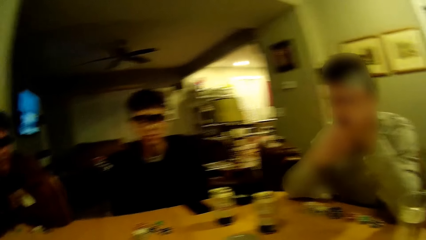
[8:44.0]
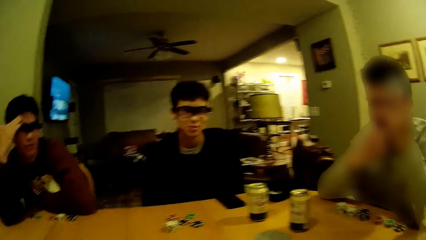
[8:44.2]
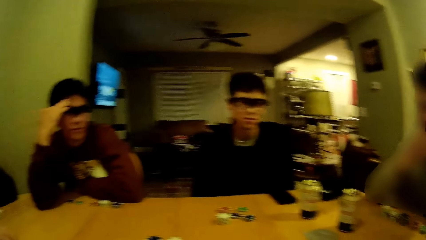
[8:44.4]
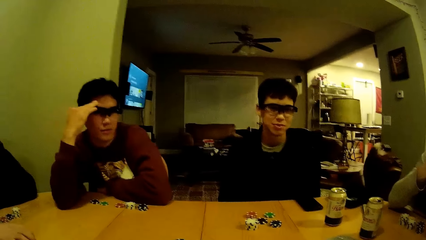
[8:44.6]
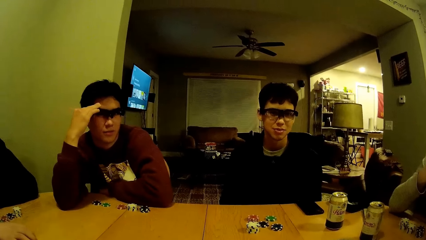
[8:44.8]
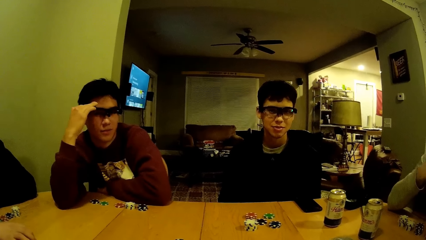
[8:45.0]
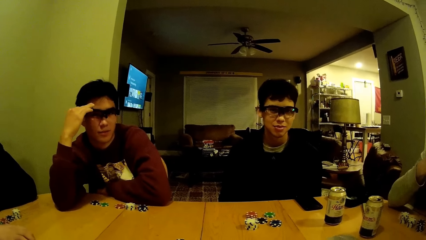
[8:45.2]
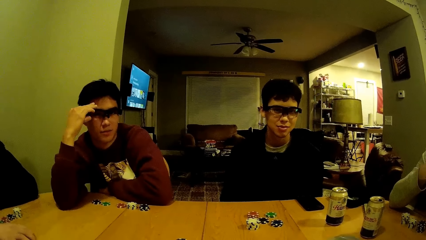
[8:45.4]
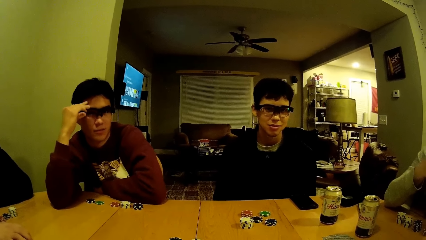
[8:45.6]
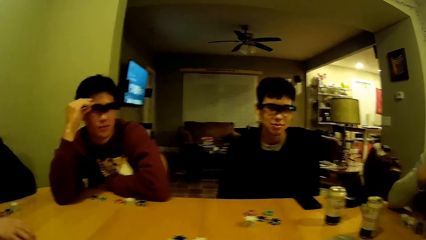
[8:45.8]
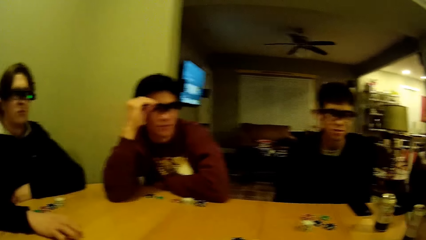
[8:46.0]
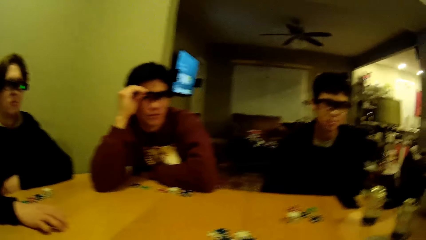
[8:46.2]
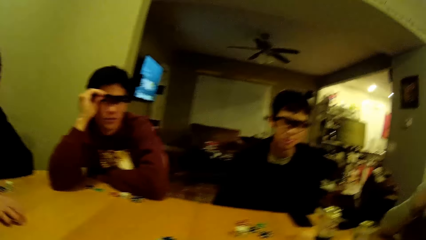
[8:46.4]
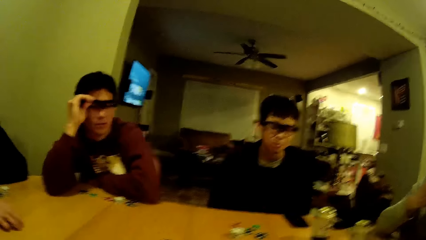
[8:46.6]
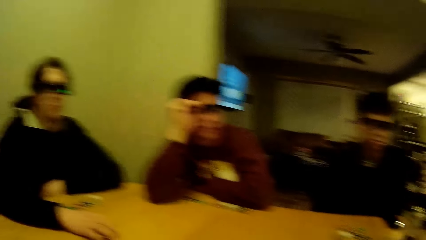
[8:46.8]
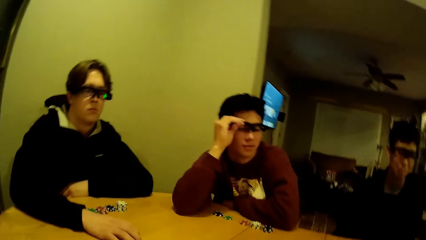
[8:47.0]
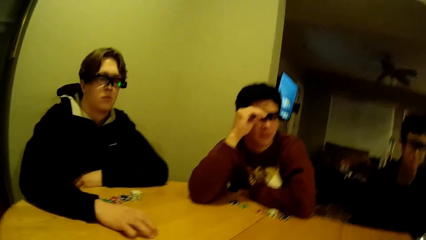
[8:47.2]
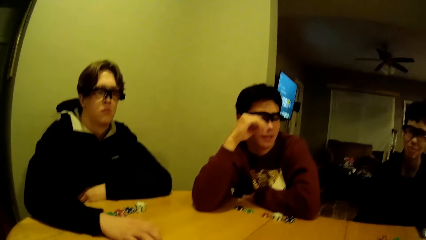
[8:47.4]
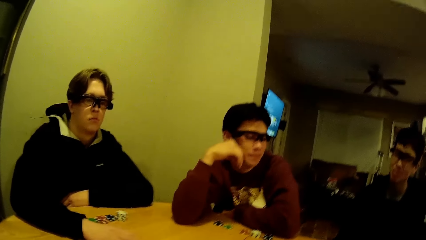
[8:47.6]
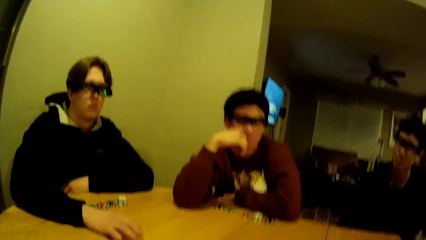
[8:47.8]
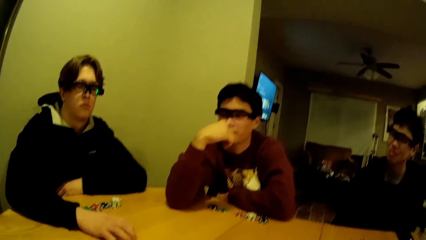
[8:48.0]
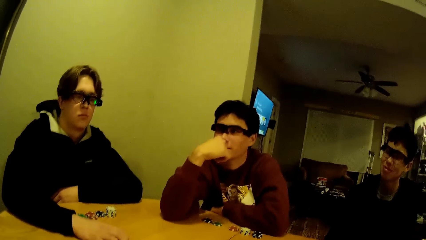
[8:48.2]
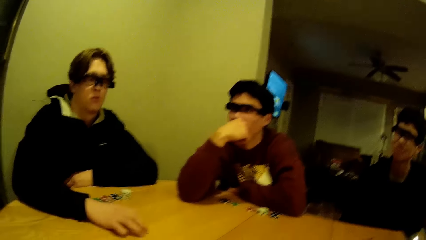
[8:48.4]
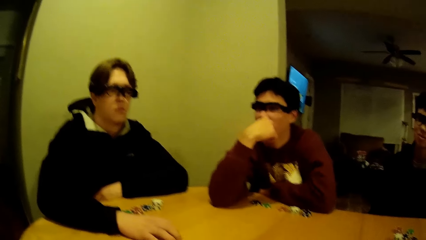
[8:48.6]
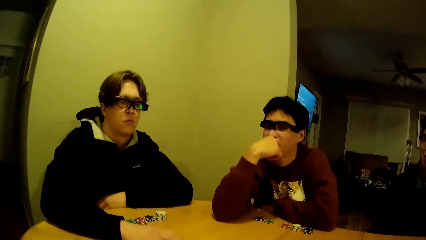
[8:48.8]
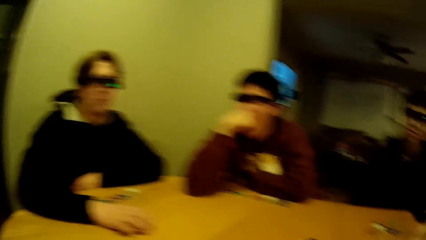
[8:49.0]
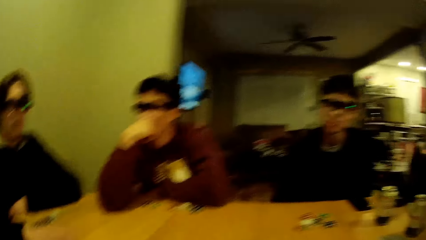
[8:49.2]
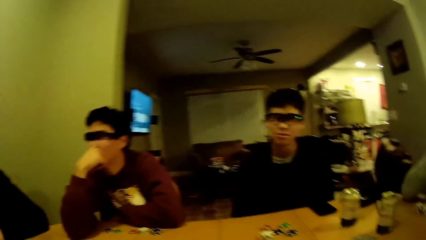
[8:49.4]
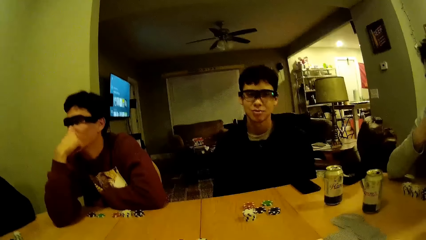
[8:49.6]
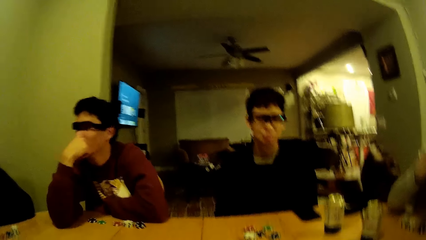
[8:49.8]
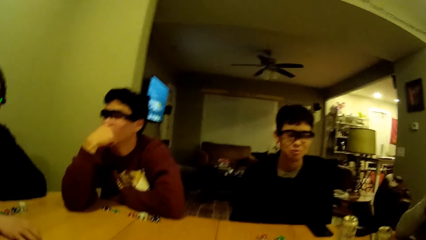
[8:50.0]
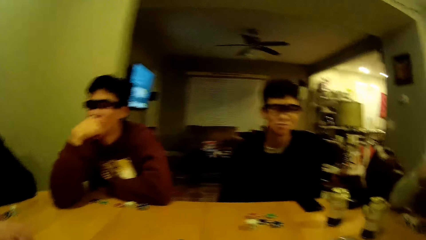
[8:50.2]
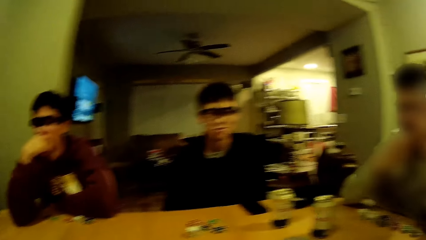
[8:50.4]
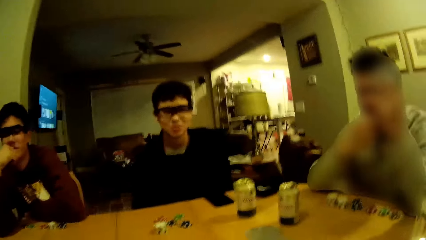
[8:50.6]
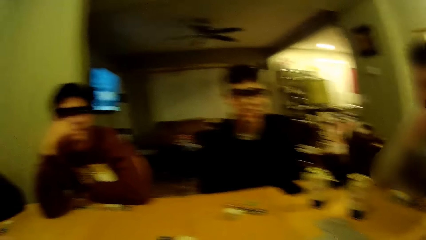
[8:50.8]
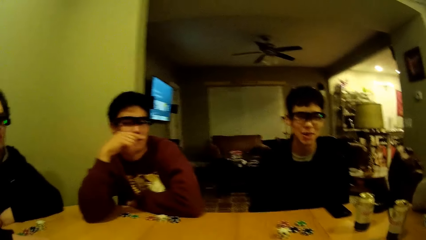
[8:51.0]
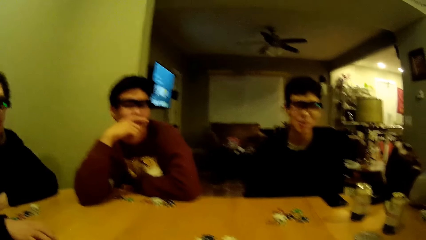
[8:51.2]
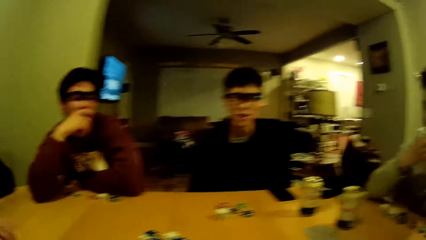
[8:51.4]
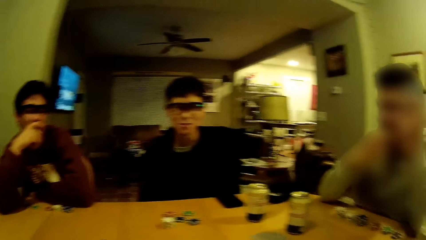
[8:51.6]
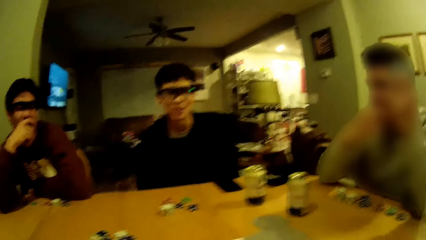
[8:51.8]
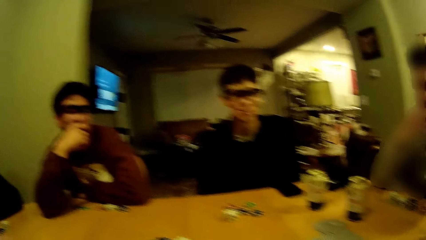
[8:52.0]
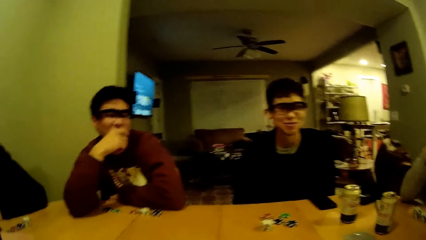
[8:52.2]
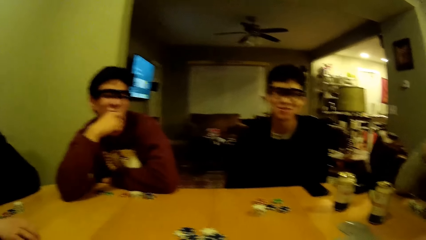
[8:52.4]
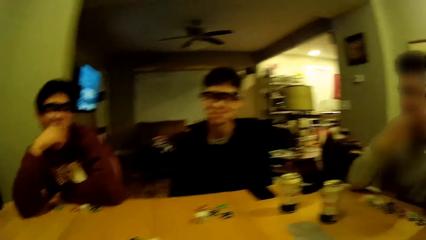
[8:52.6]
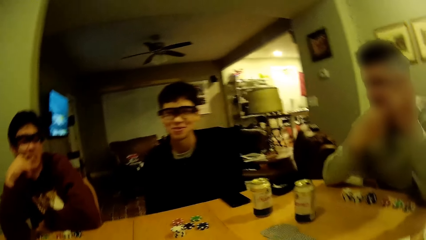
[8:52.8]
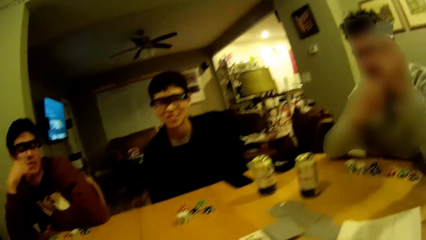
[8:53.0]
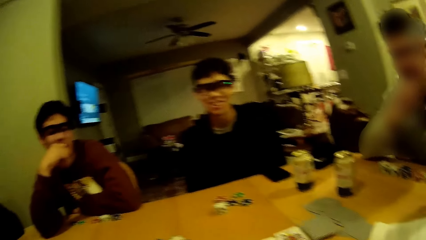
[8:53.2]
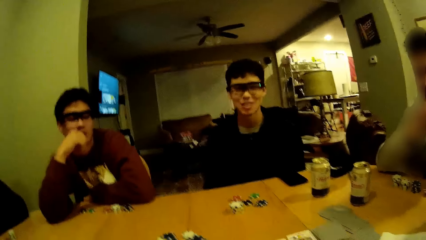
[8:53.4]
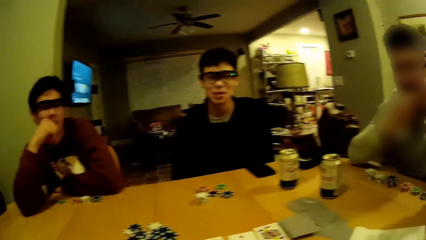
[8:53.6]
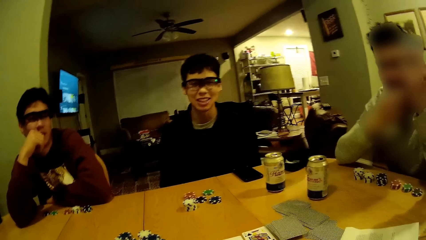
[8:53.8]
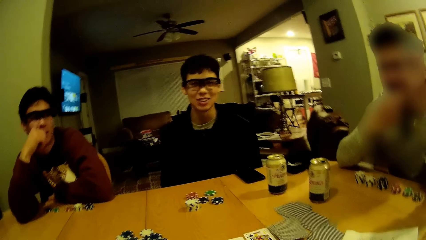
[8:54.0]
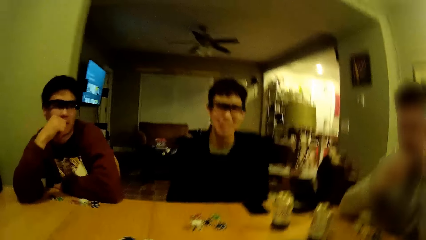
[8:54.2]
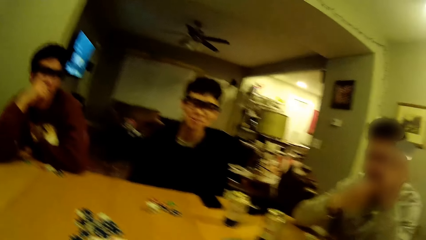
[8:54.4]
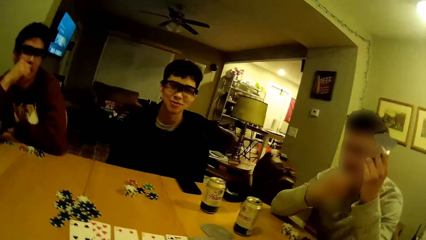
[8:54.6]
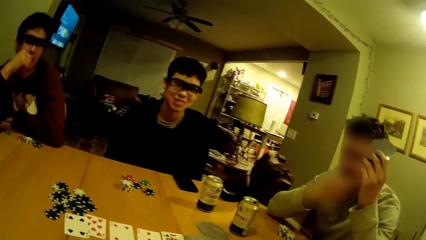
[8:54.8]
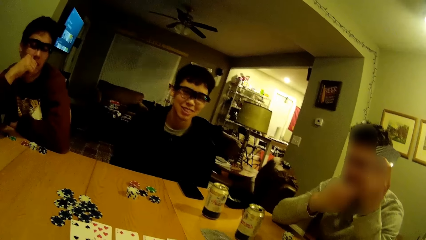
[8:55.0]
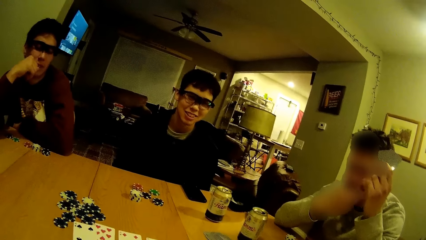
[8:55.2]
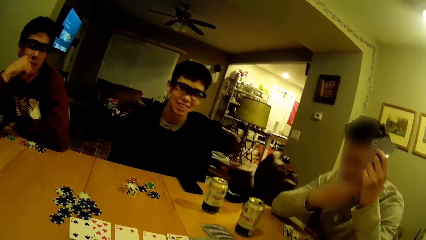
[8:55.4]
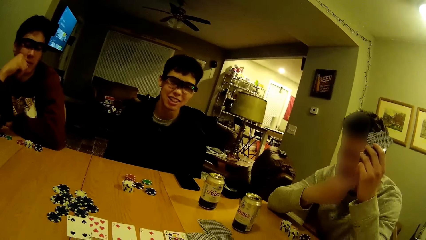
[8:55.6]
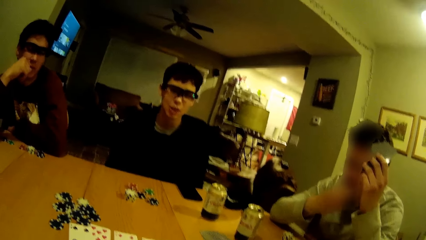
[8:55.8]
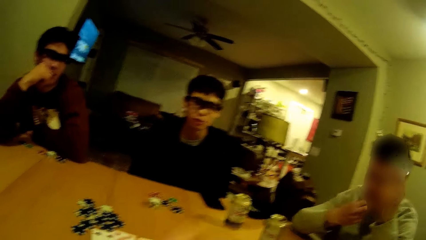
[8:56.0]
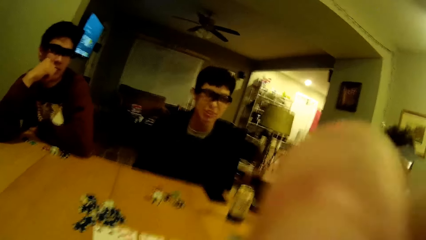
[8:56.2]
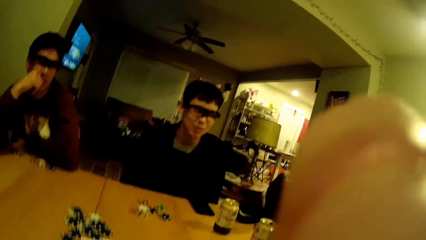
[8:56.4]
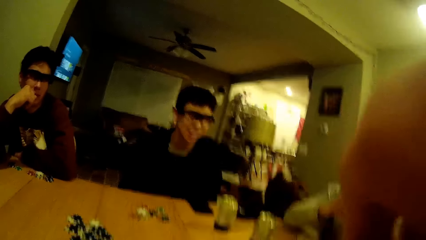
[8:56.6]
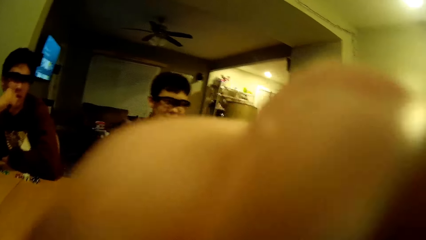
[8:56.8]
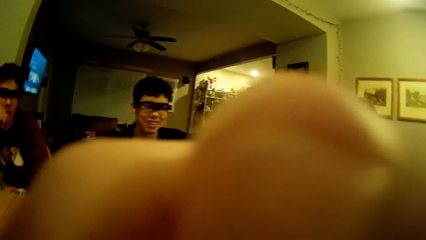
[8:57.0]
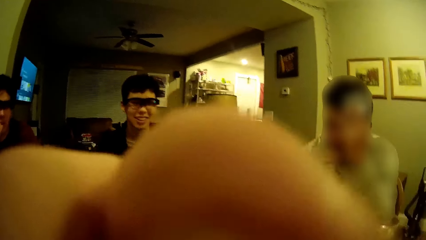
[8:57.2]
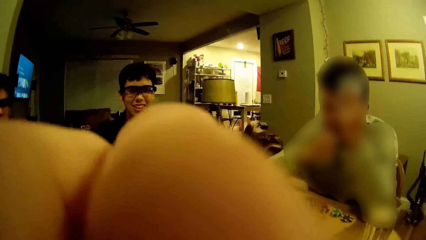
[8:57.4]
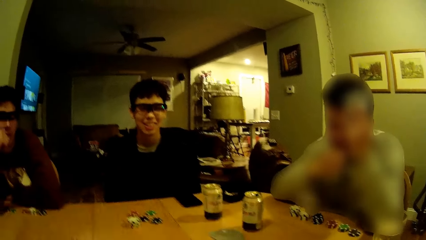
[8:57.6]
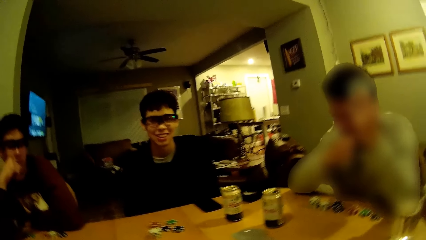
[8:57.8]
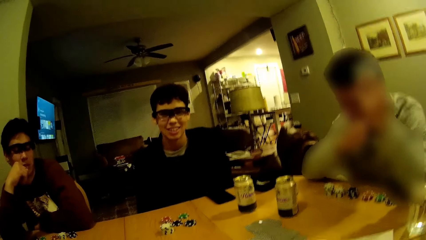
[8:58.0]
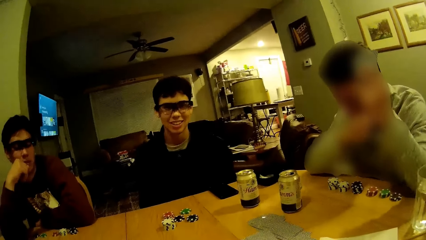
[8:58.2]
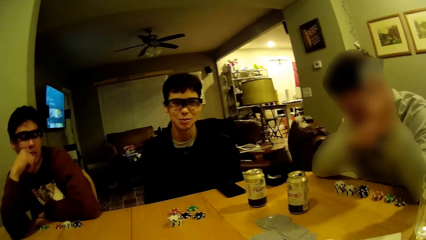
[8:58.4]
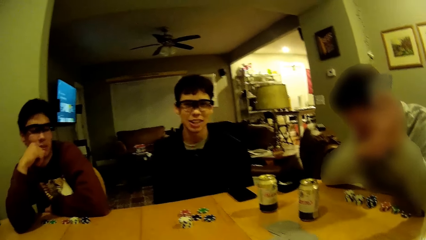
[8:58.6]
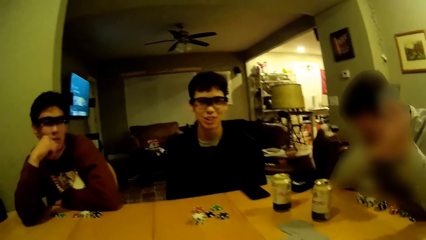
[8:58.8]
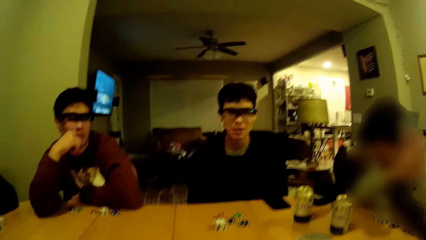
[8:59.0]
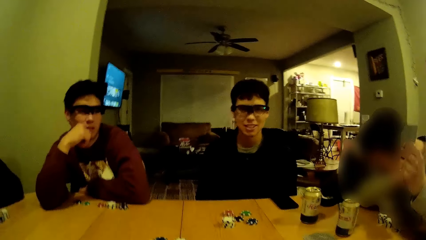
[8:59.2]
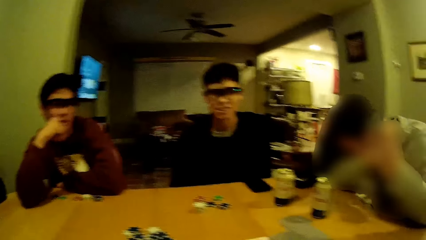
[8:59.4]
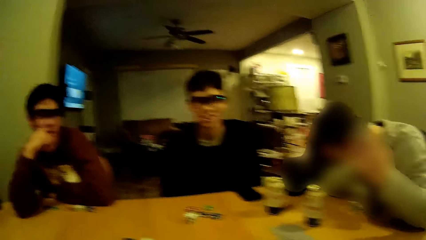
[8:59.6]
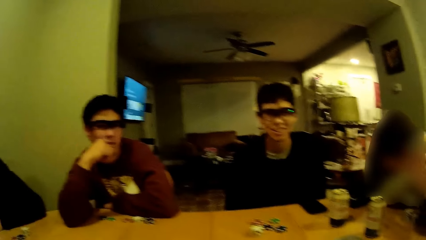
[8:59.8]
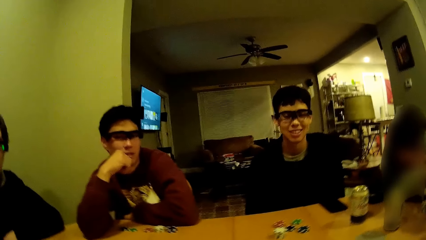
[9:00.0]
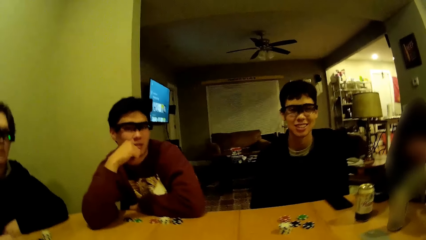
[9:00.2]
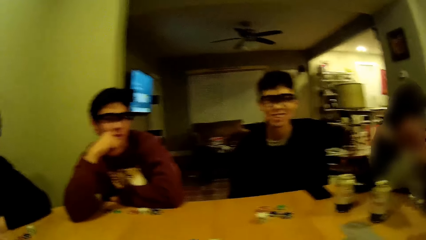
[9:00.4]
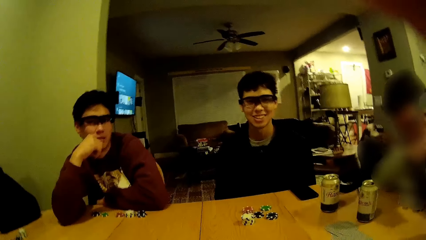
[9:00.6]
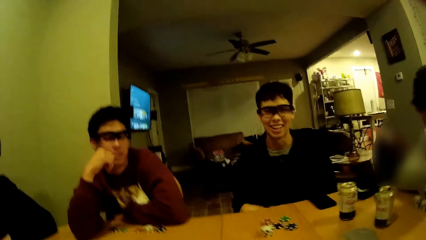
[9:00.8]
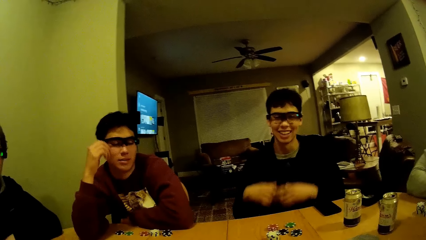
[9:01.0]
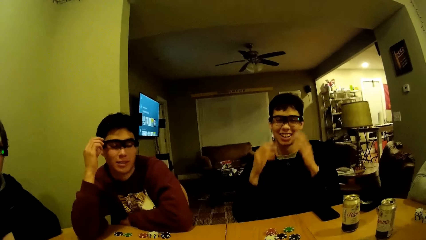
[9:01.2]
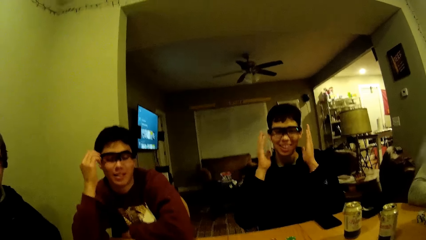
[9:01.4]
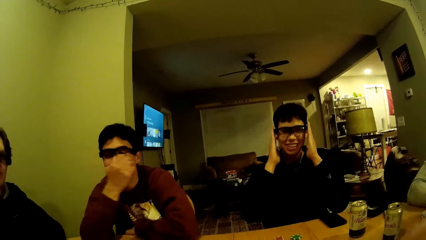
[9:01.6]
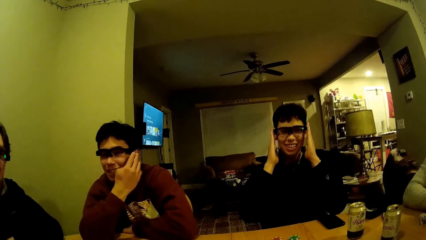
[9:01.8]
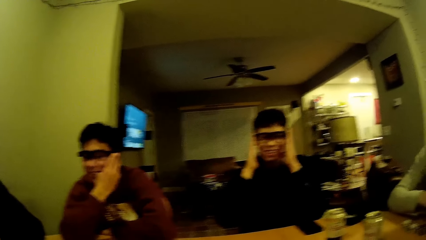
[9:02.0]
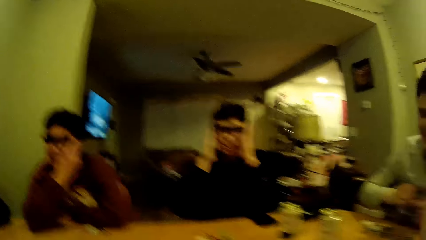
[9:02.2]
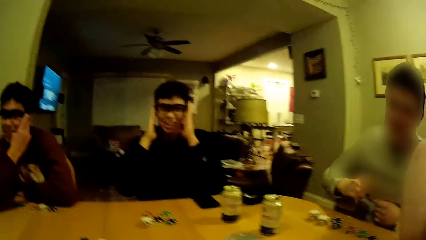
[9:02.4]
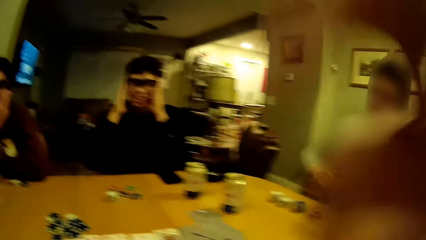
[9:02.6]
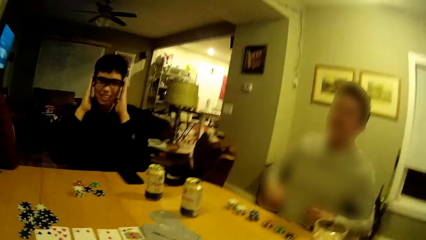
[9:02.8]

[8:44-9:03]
A man drums on the table with his right hand. The camera wearer dialogues with a person. They touch their nose. Another person dialogues with the camera wearer. The camera wearer interacts with another man.
